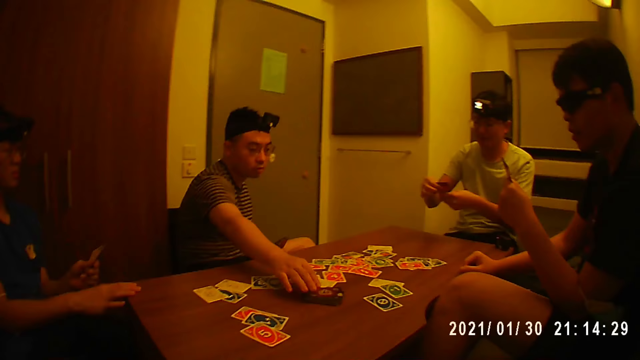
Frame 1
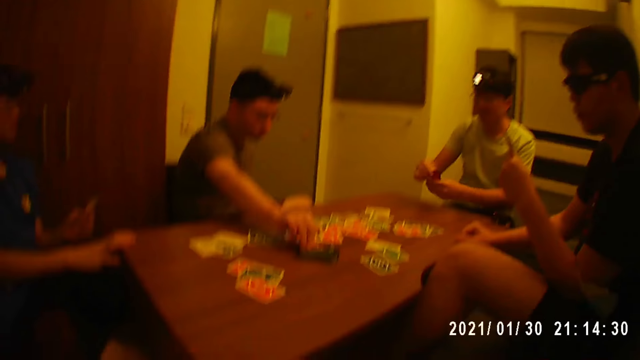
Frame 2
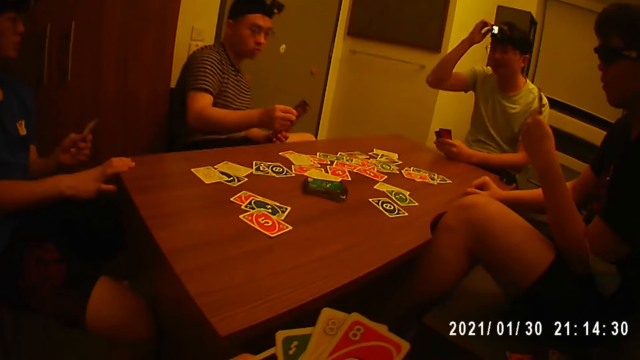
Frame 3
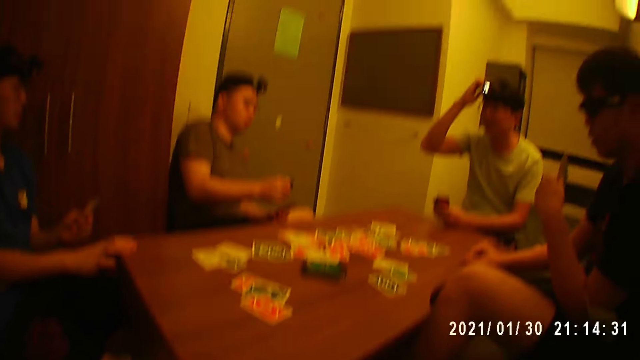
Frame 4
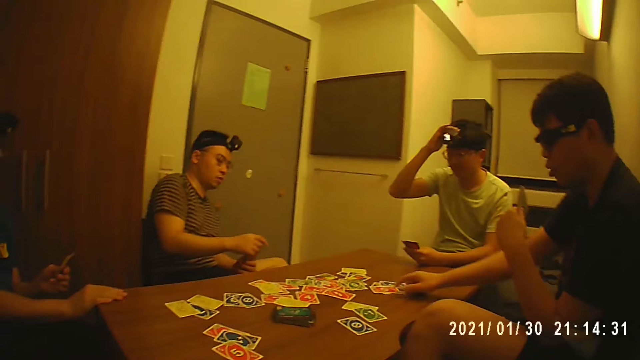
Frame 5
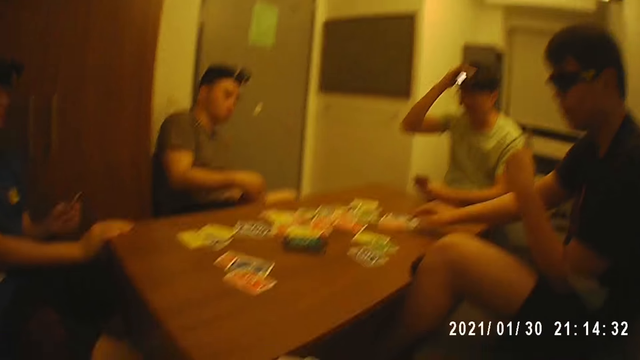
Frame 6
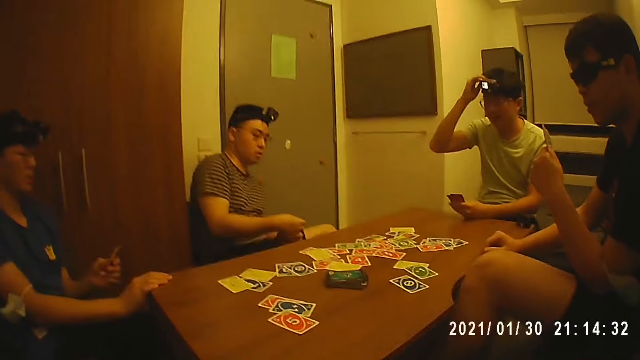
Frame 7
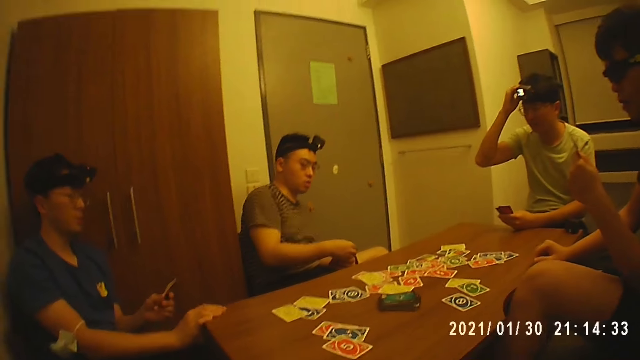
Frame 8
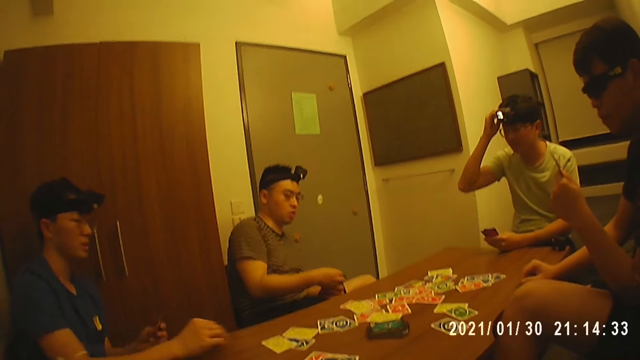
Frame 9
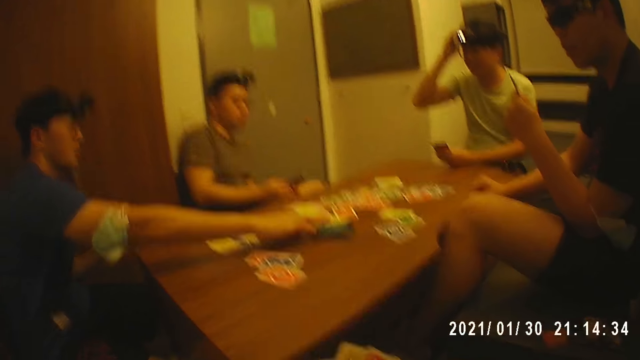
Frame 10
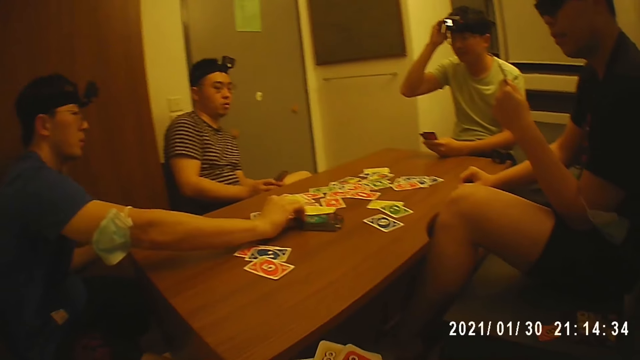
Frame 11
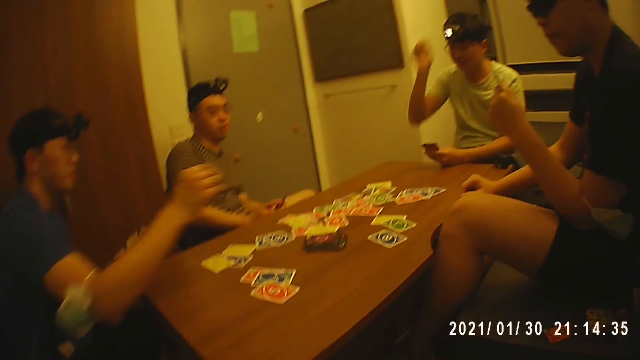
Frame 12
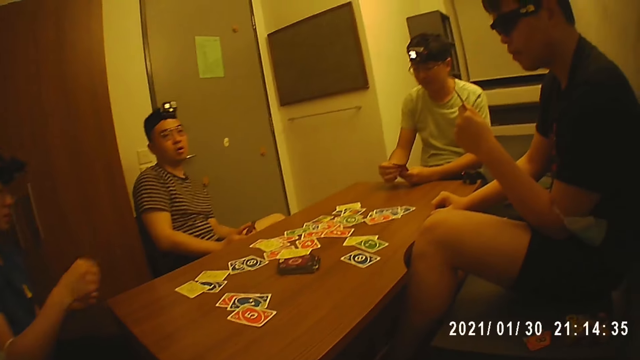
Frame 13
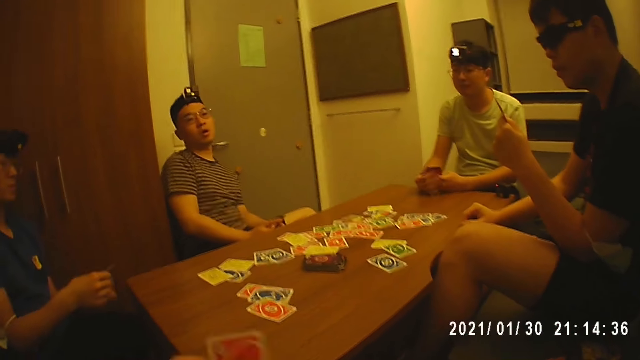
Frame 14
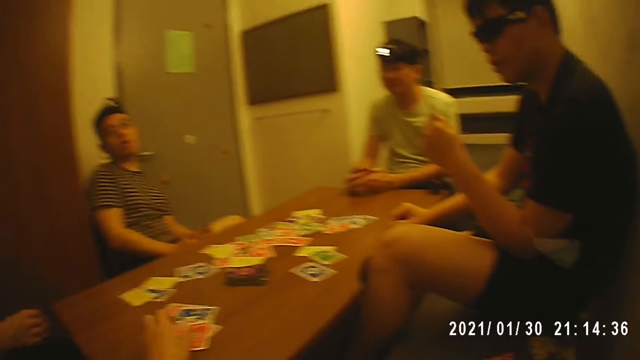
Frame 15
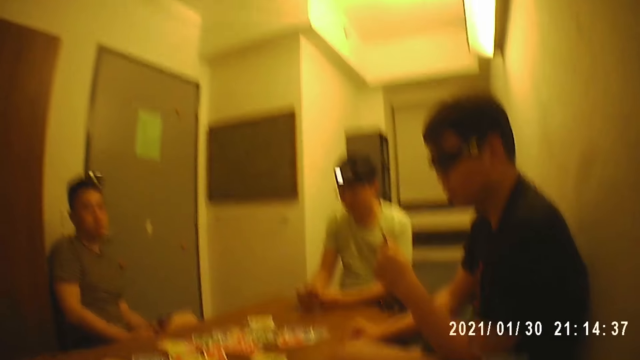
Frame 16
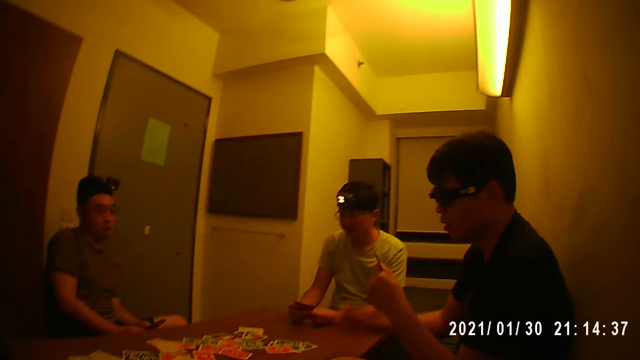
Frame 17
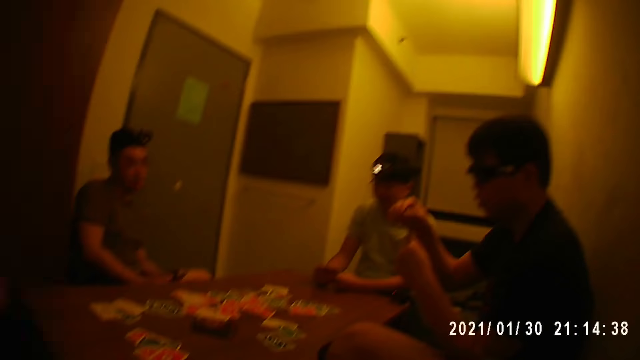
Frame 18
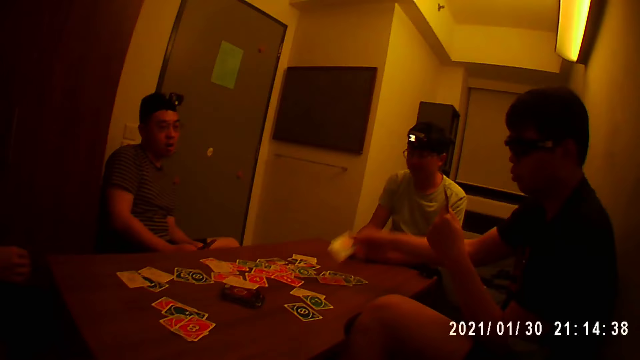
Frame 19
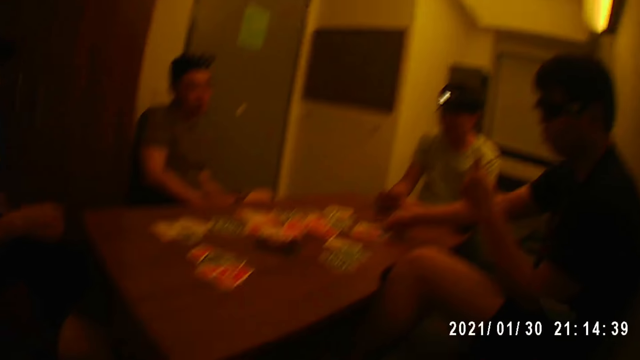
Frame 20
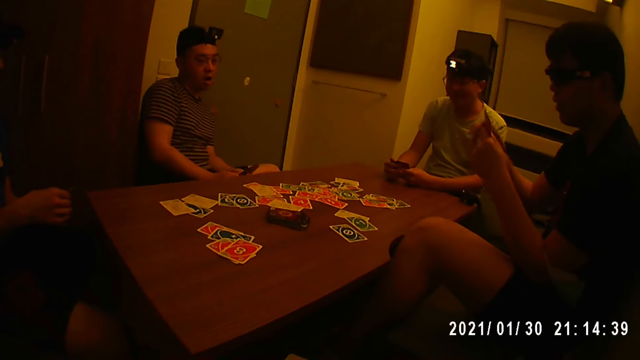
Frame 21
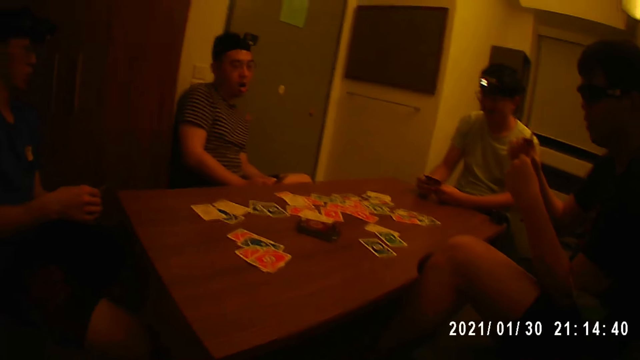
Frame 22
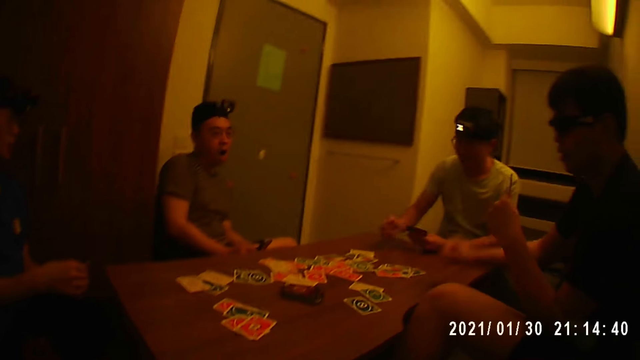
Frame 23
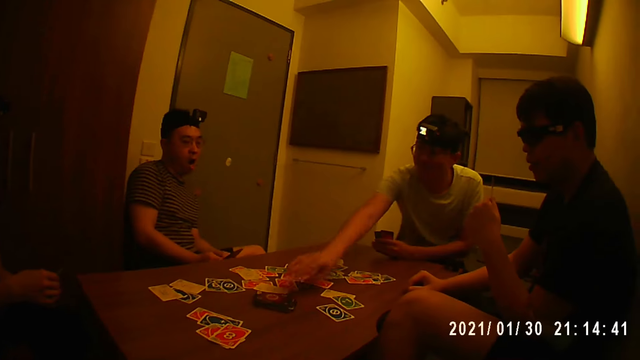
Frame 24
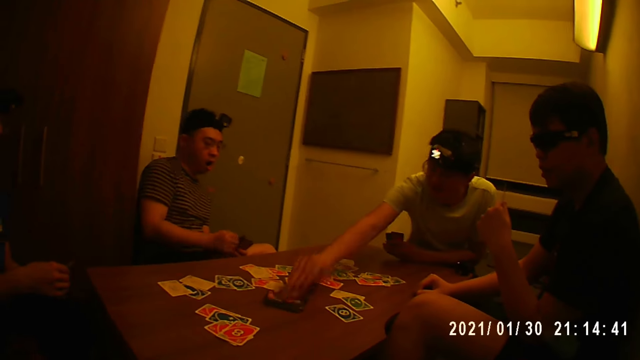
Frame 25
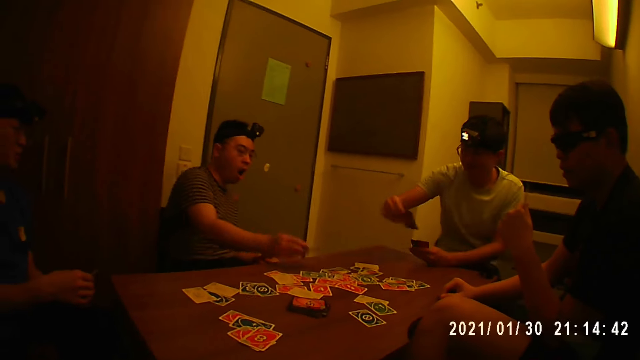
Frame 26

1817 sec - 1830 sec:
A man places his right hand on the table. Another man spreads the cards in his left hand with his right hand. A third man picks a card from the pack of cards on the table with his right hand. The second man places his left hand on the table and touches the camera on his head with his right hand. The third man passes the card to his left hand. A fourth man touches a card on the table with his right hand and places his right hand on the table. The first man picks a card from the pack of cards on the table with his right hand. The second man places his right hand on the table. The first man passes the card to his left hand. The second man holds the cards in his left hand with his right hand. The camera wearer drops a card on the table with his left hand. The fourth man picks a card from his left hand, drops the card on the table with his right hand, arranges the cards in his left hand with his right hand, and places his right hand on the table. The second man picks a card from the pack of cards on the table with his right hand. The third man puts a card on the table.

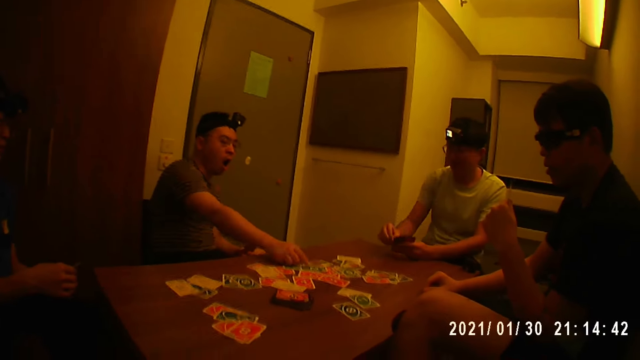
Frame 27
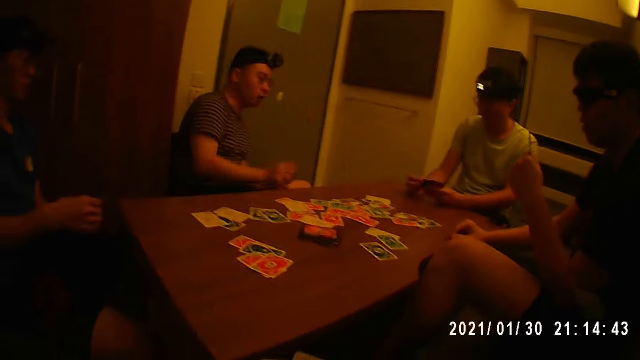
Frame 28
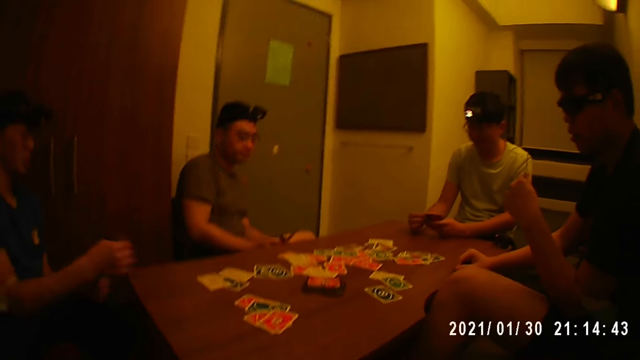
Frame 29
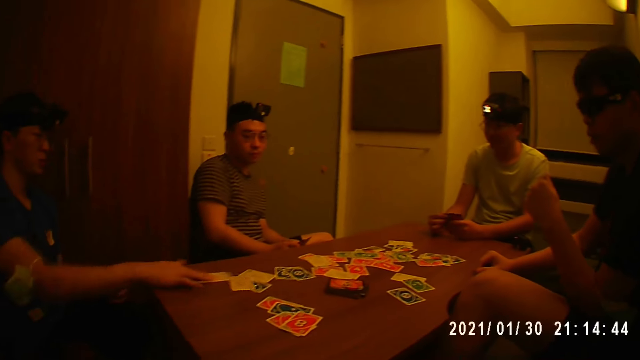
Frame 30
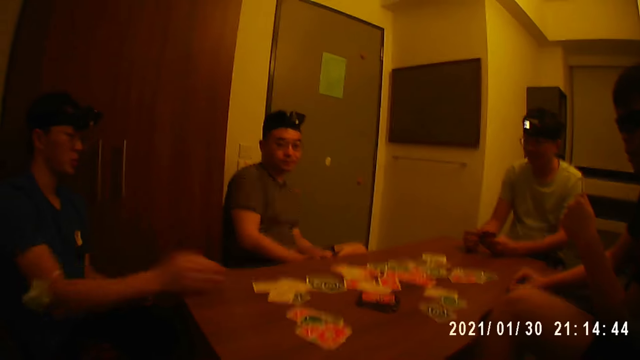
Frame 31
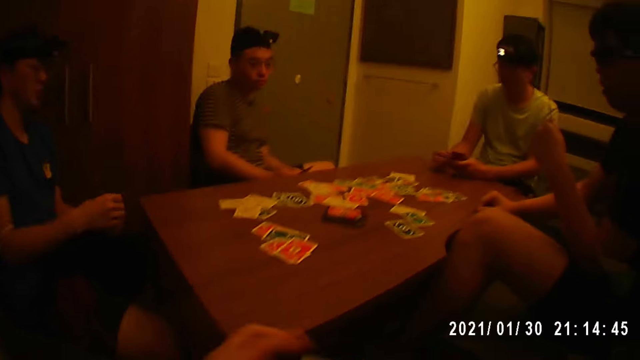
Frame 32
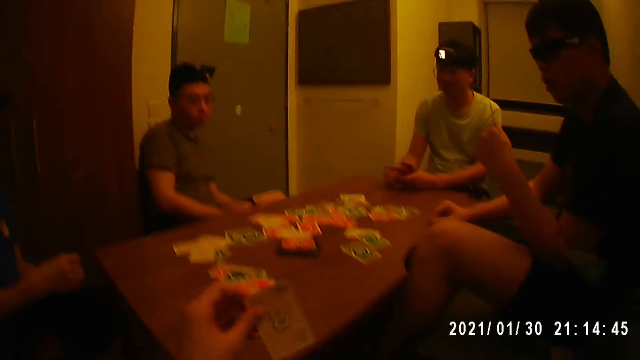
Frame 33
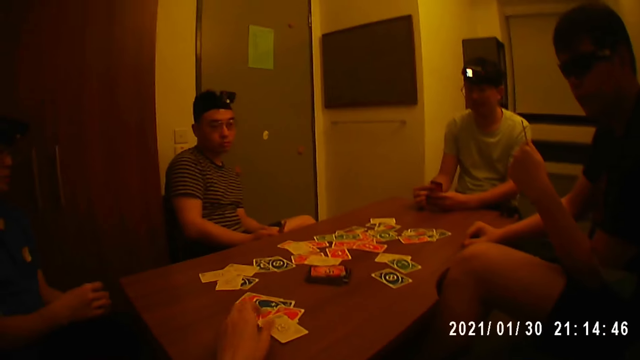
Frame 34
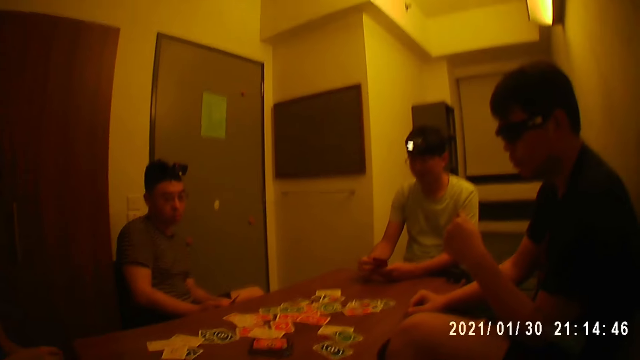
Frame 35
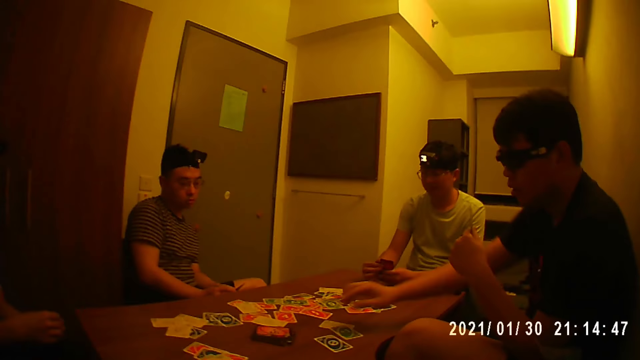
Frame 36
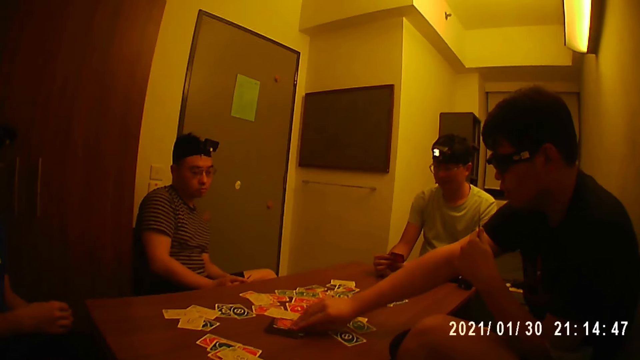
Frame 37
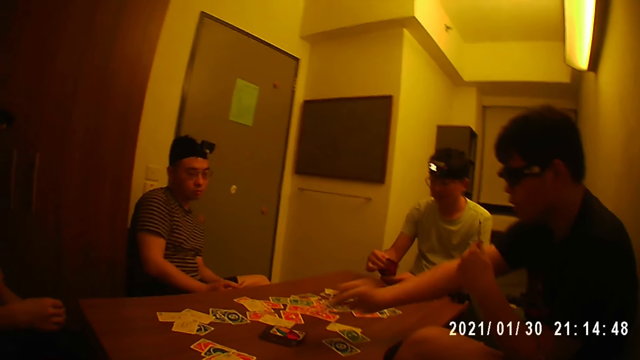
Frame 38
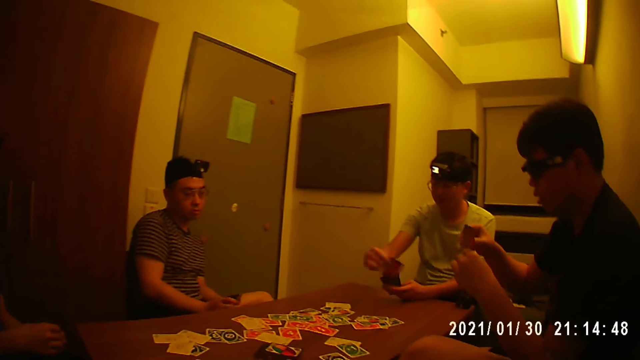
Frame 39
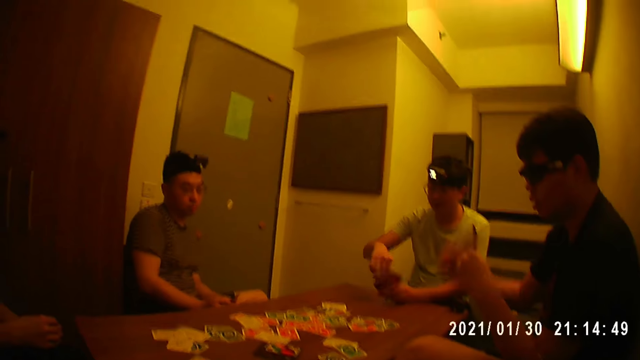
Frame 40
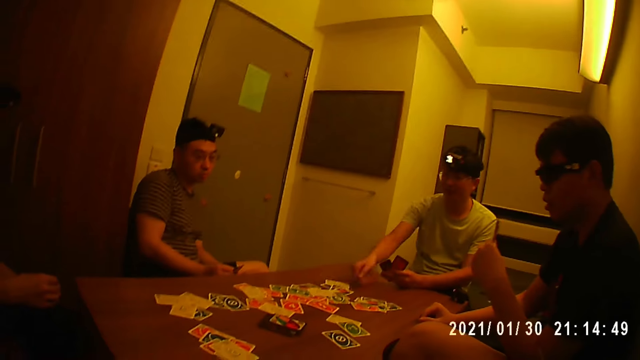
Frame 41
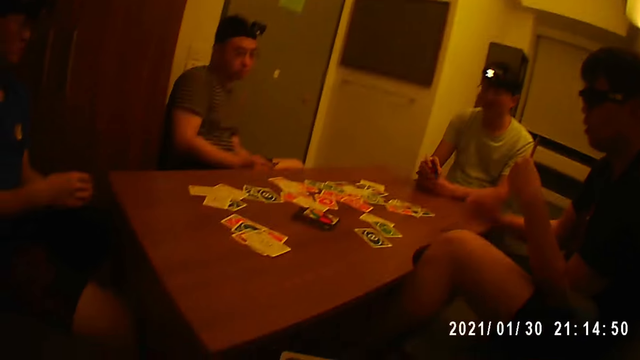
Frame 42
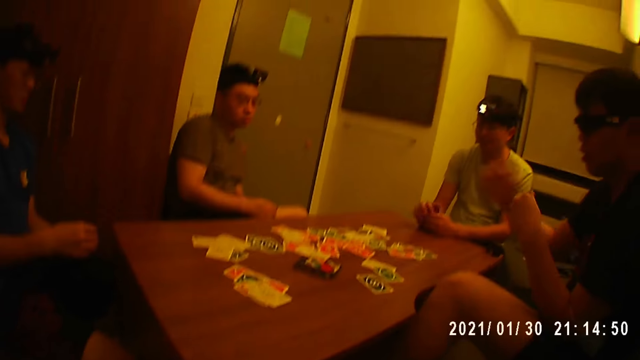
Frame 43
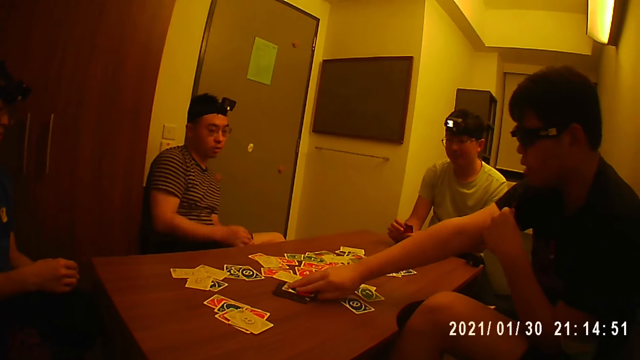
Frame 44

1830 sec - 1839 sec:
A man drops a card on the table with his right hand. Another man passes the card to his left hand. The first man touches the cards in his left hand with his right hand. A third man drops a card on the table with his right hand. The camera wearer picks a card from his right hand. He drops the card on the table with his left hand. A fourth man picks a card from the pack of cards on the table with his right hand. The second man picks a card from his left hand. The fourth man passes the card to his left hand. The second man passes the card to his left hand. The fourth man places his right hand on the table. The second man drops a card on the table with his right hand and holds the cards in his left hand with his right hand. The fourth man picks a card from the pack of cards on the table with his right hand.
